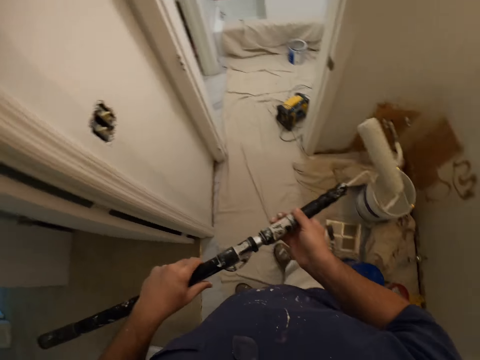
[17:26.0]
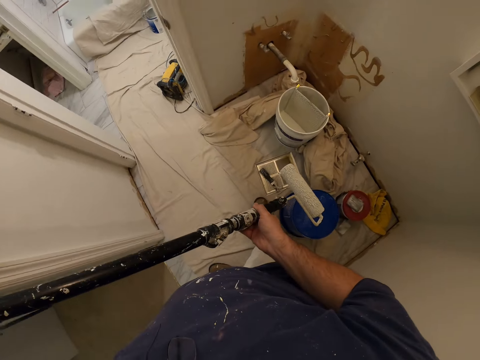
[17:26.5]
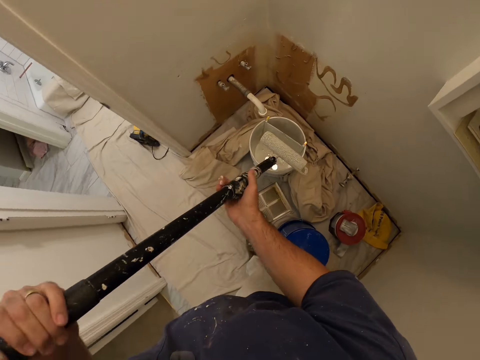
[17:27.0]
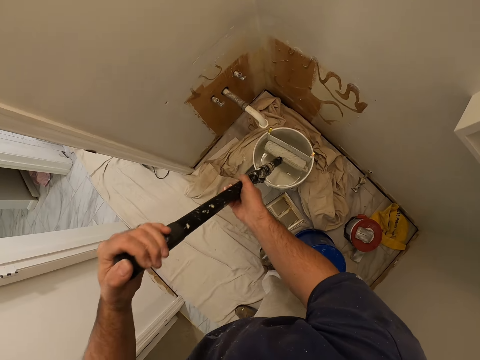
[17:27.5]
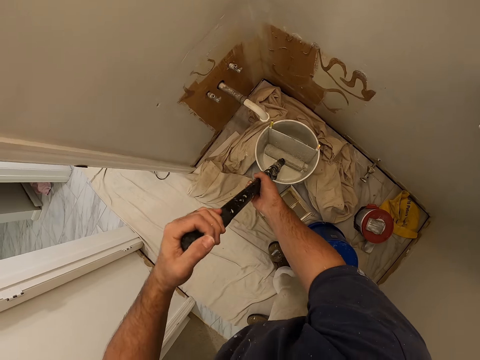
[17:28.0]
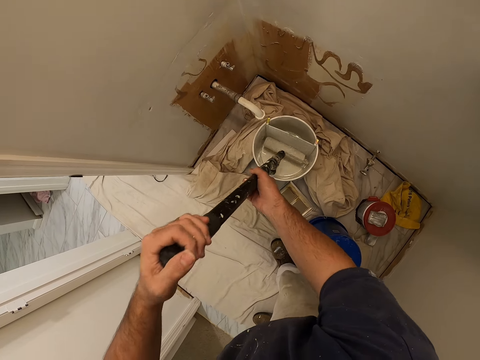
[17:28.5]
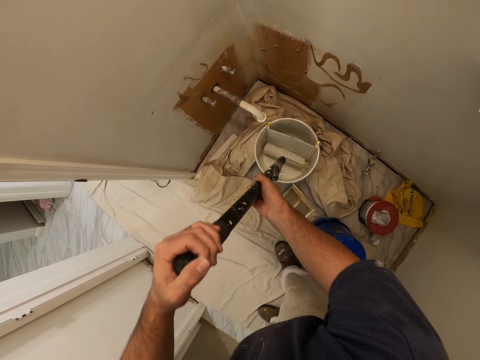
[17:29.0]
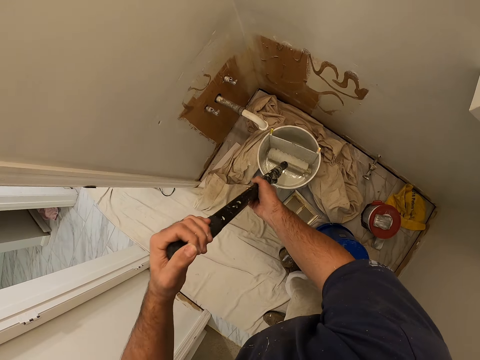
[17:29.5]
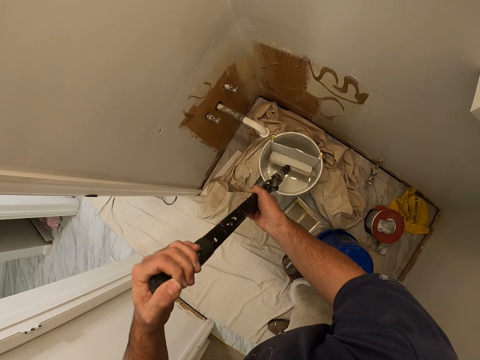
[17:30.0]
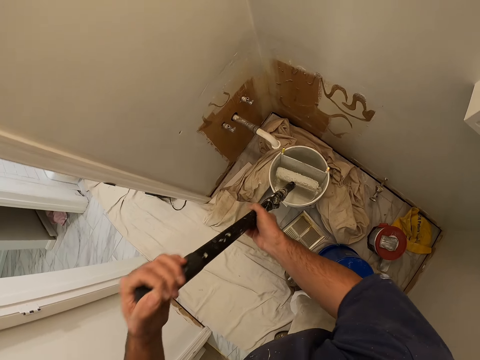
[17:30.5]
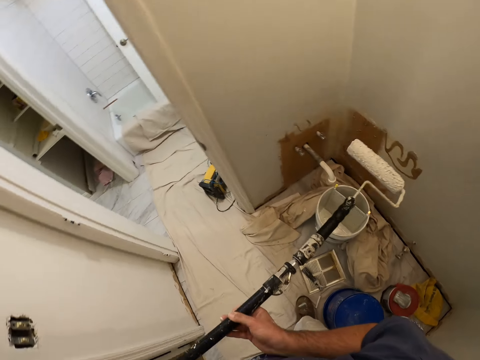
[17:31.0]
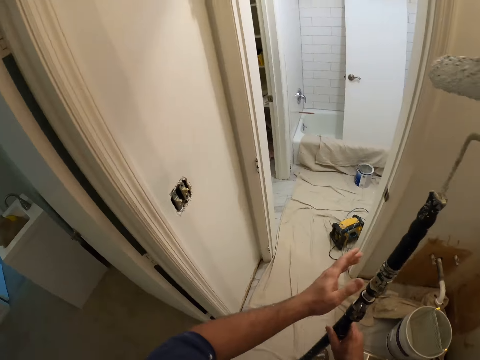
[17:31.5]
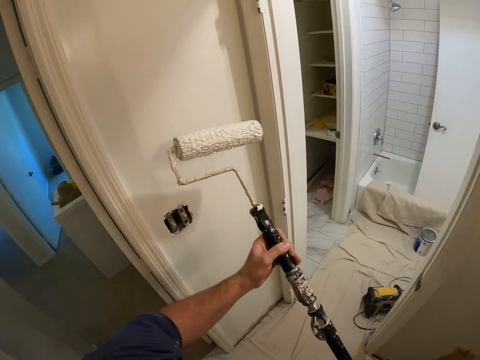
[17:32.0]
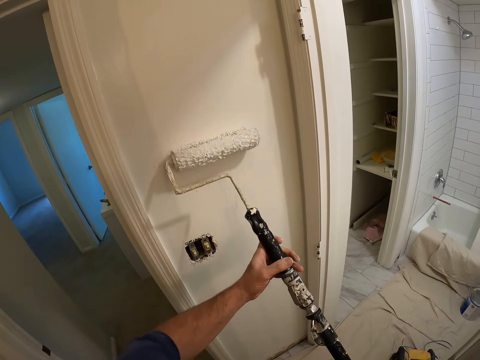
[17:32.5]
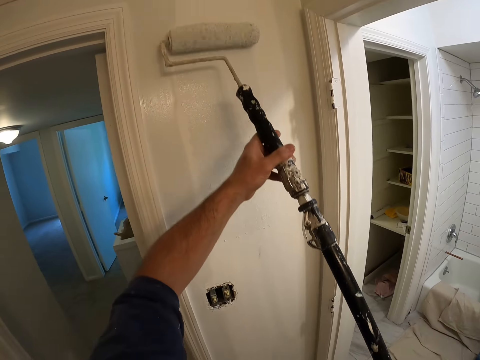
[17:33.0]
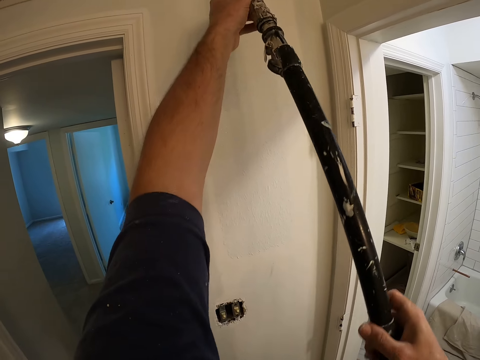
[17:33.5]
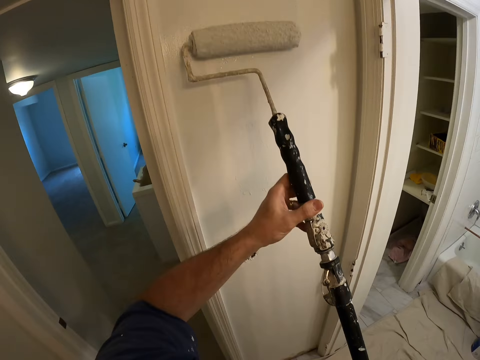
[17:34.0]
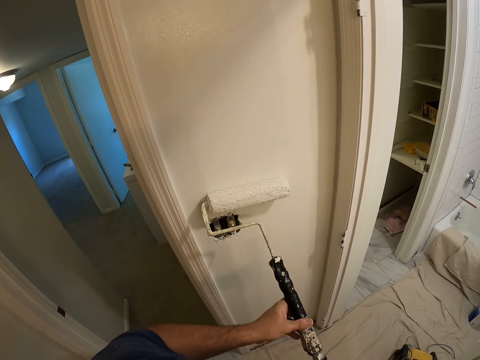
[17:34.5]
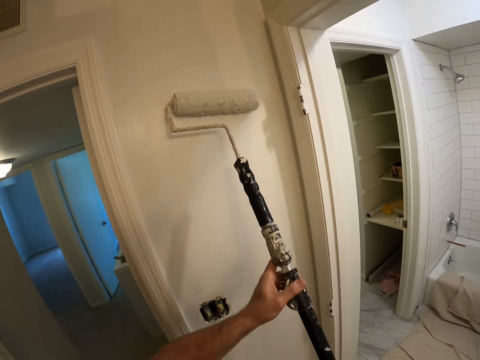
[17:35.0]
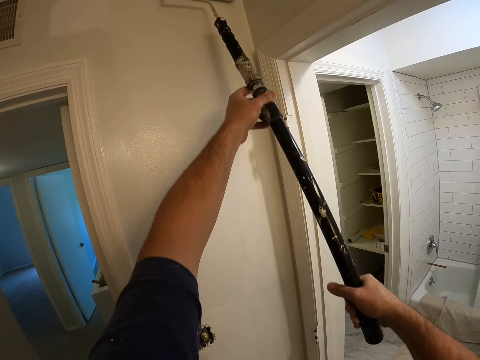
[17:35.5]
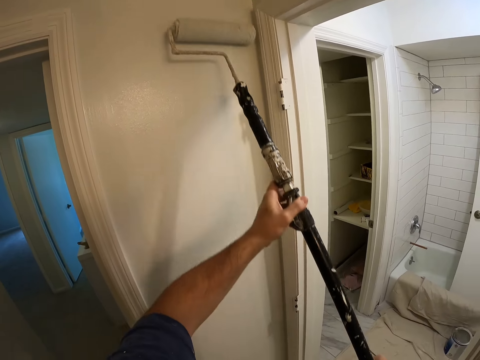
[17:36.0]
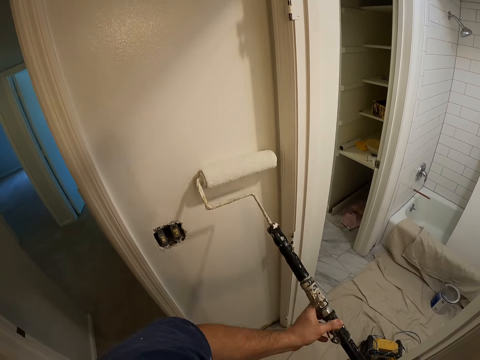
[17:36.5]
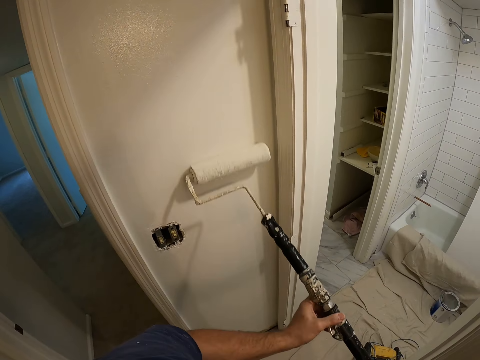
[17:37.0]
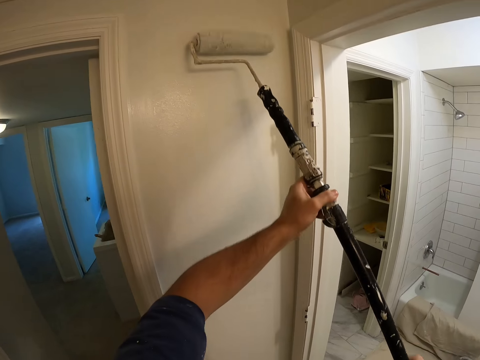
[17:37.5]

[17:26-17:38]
The camera wearer gets more paint from the paint container with the paint roller. They paint the wall with the paint roller.

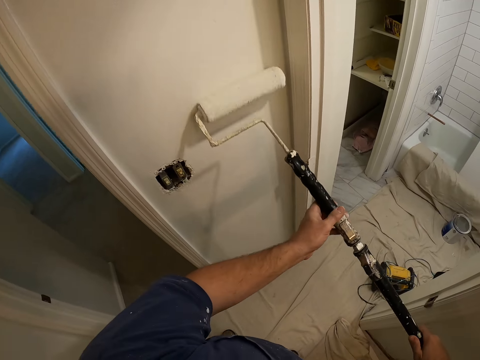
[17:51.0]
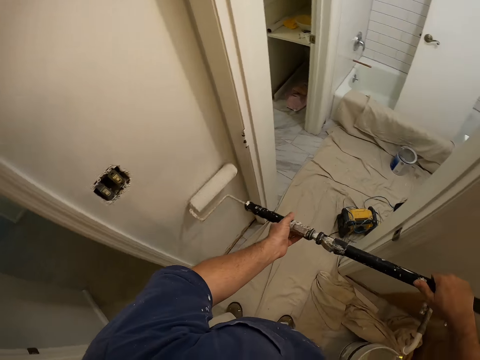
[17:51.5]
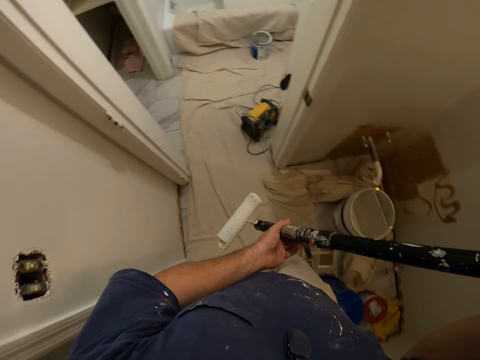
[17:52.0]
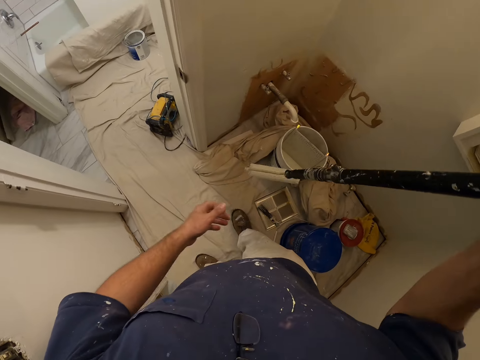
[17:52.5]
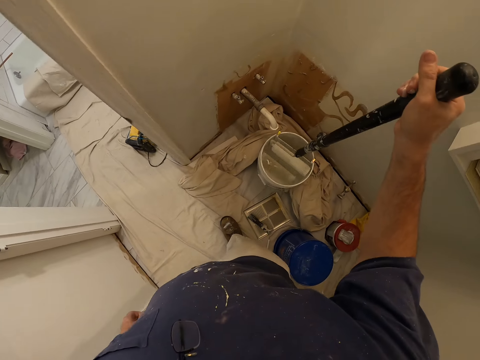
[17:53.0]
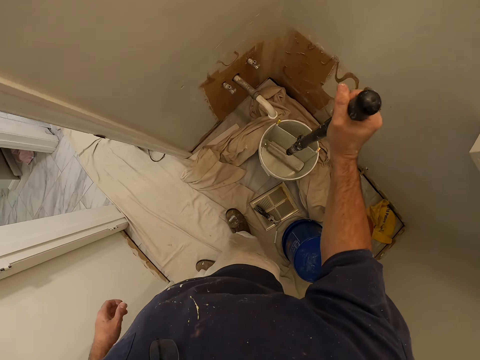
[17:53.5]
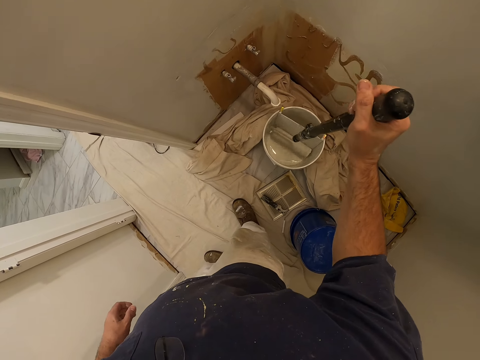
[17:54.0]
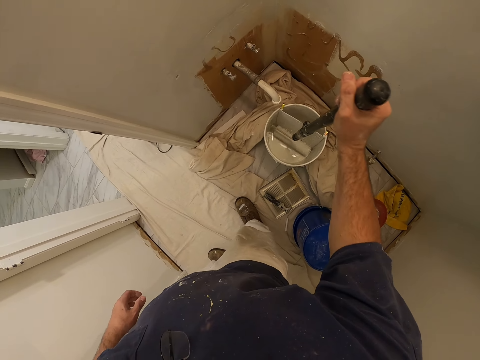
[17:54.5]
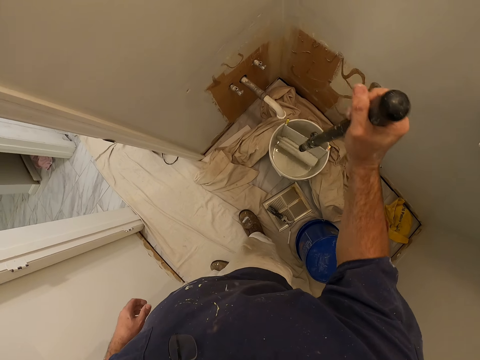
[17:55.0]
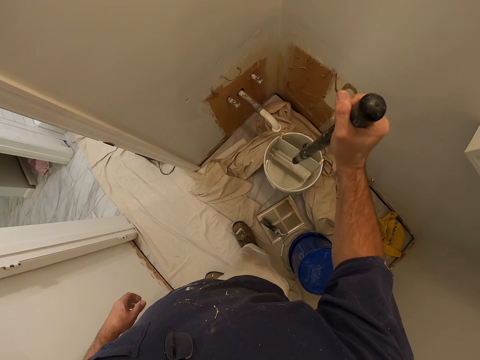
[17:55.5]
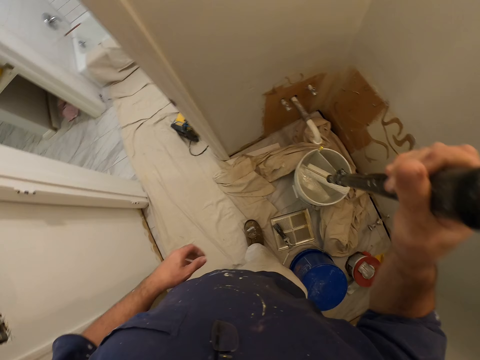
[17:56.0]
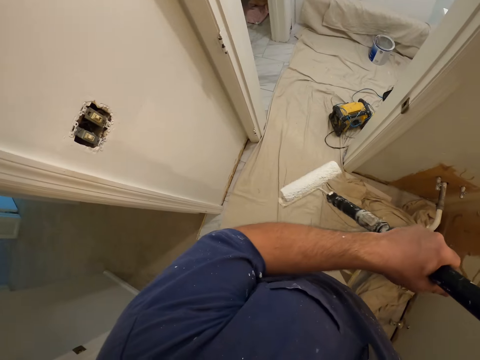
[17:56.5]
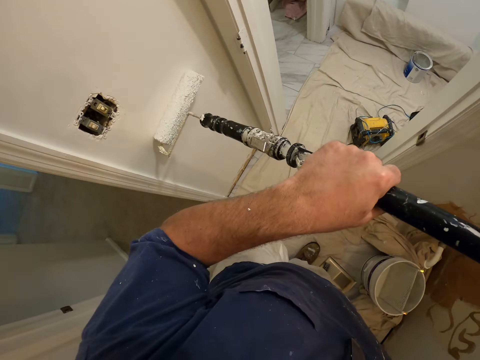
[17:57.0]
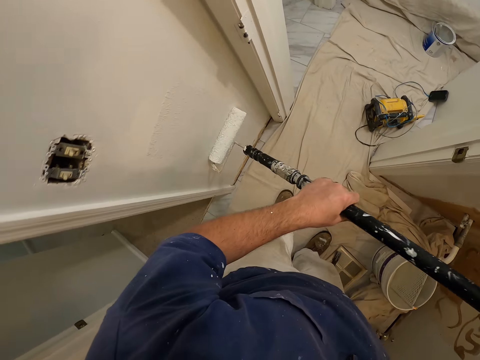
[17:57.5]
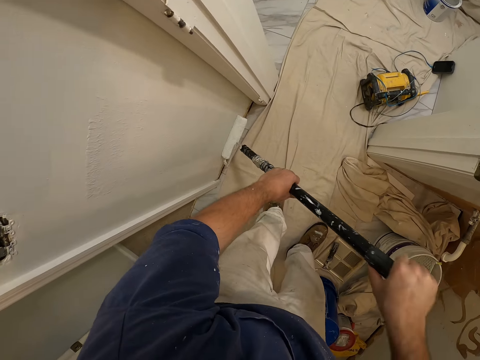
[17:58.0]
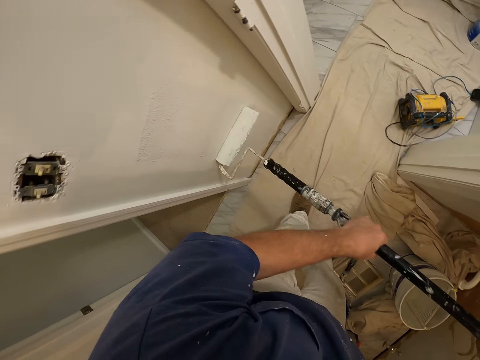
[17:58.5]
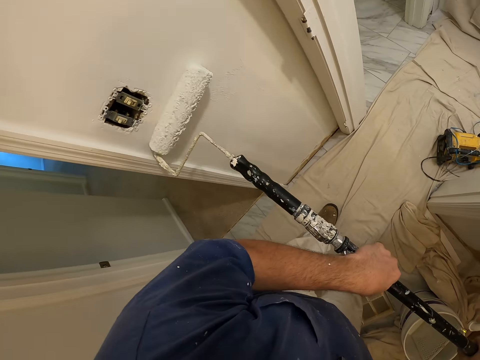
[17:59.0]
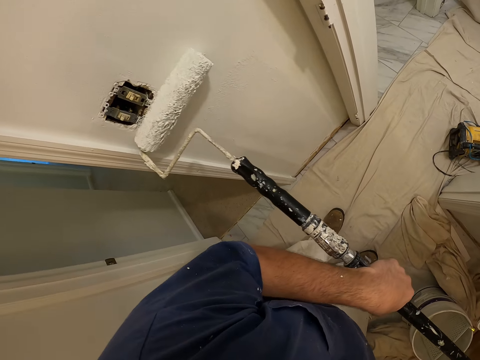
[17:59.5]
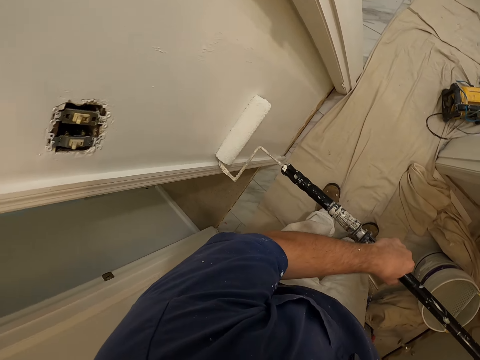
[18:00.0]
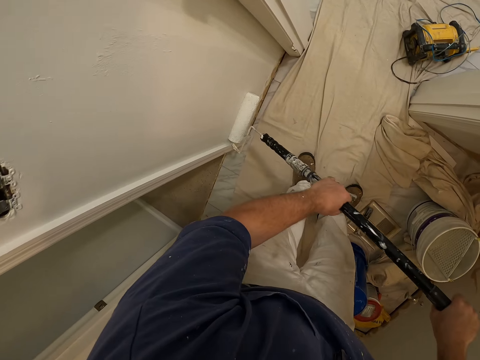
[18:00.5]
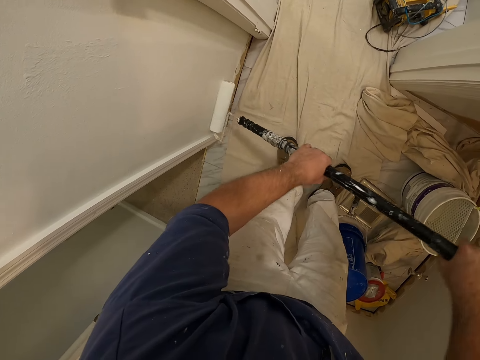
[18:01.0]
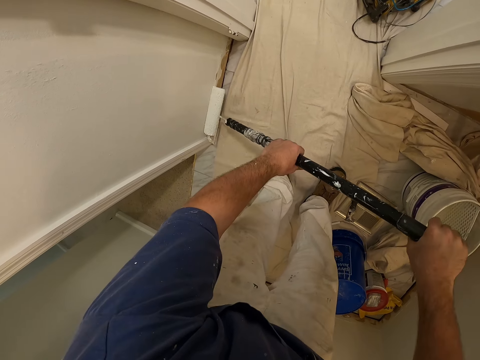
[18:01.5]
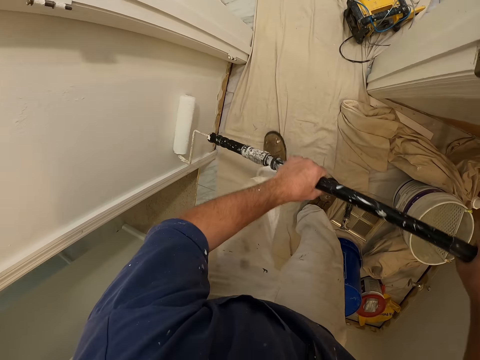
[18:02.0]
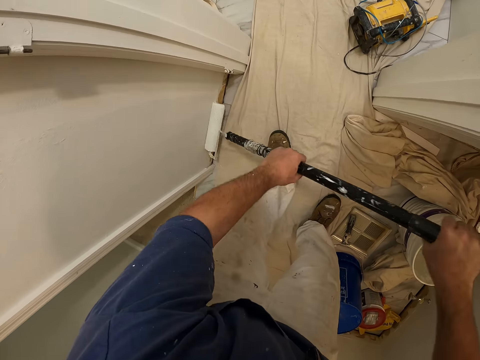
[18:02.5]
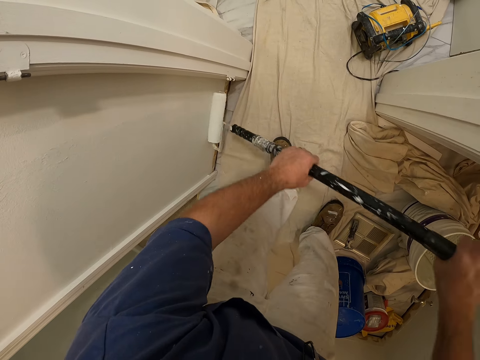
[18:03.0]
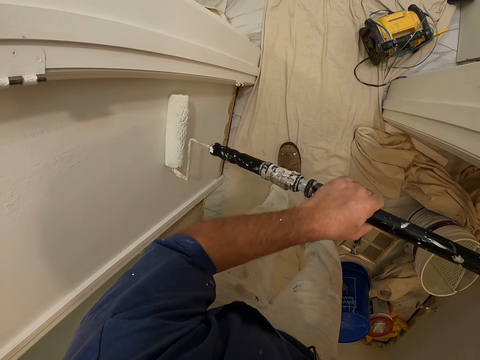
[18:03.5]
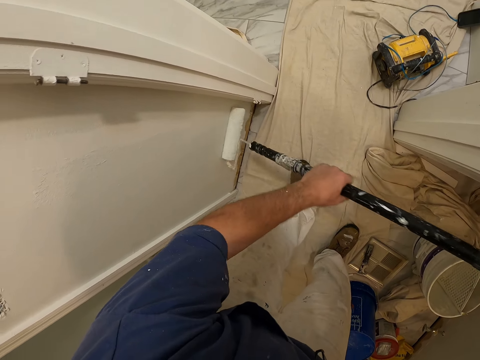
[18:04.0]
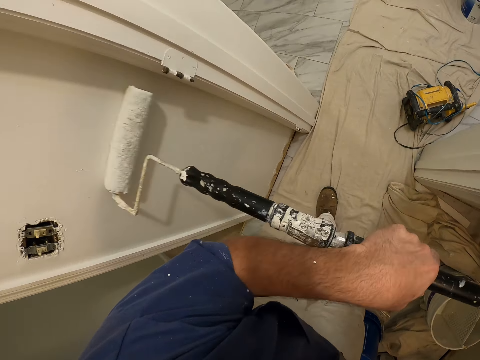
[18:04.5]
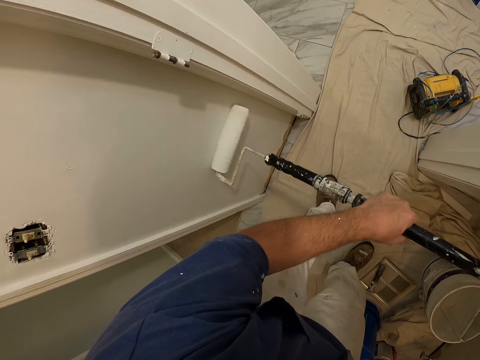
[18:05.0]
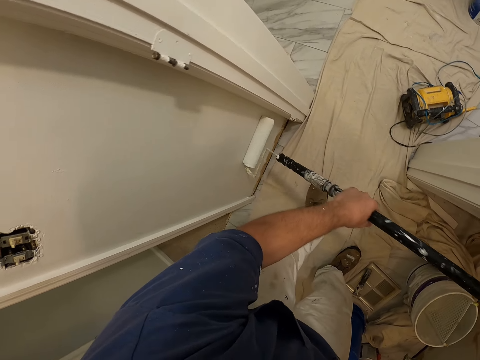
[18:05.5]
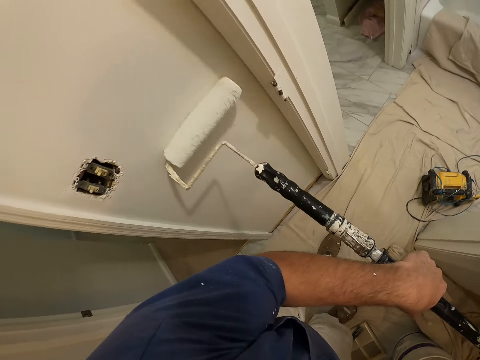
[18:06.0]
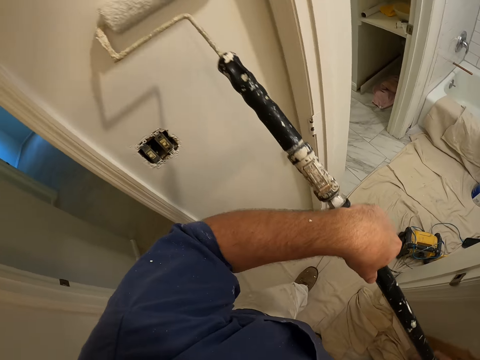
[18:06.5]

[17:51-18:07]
The camera wearer gets more paint from the paint container with the paint roller. He paints the wall with the paint roller. He moves his leg.
